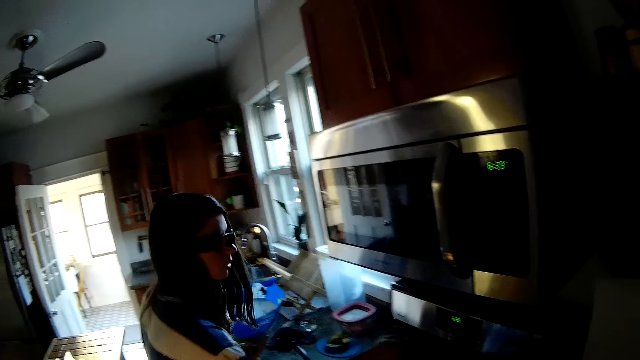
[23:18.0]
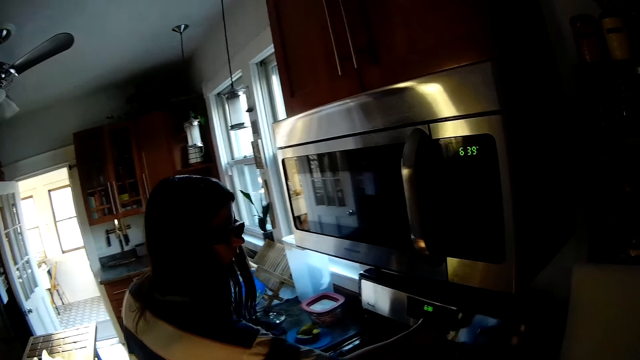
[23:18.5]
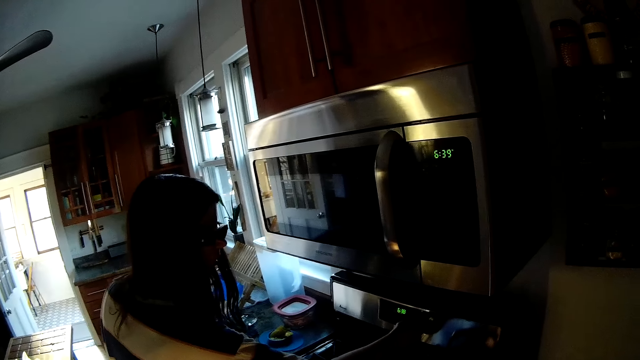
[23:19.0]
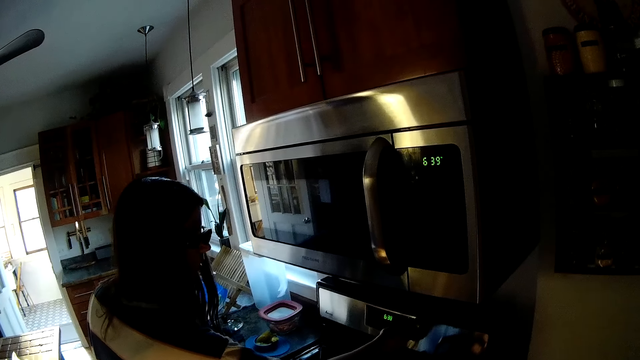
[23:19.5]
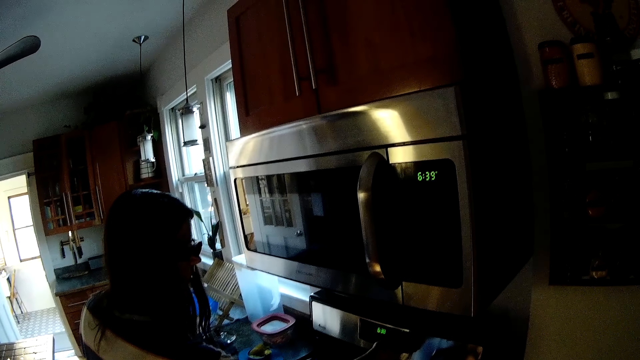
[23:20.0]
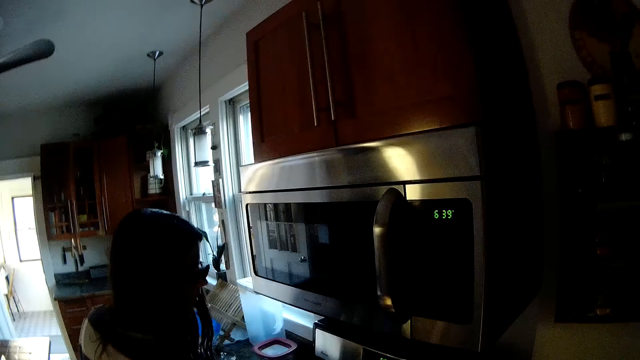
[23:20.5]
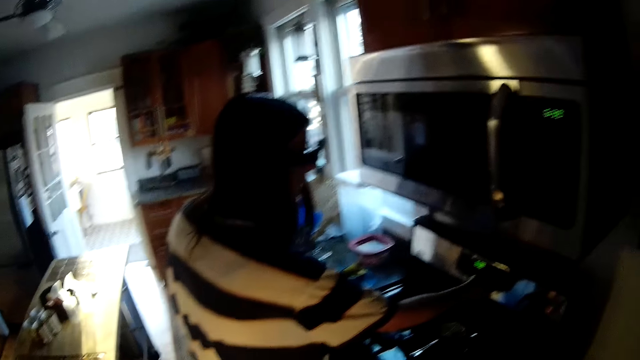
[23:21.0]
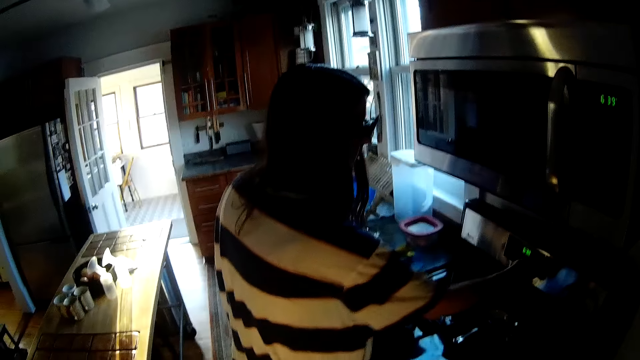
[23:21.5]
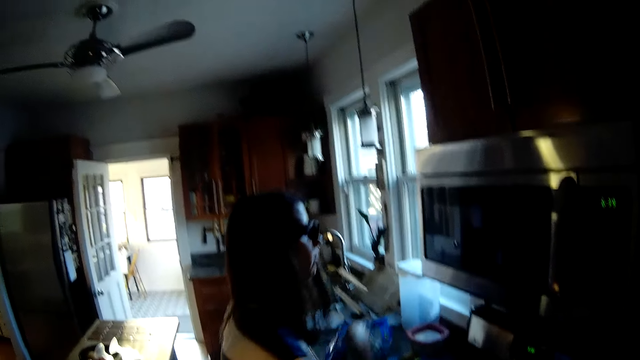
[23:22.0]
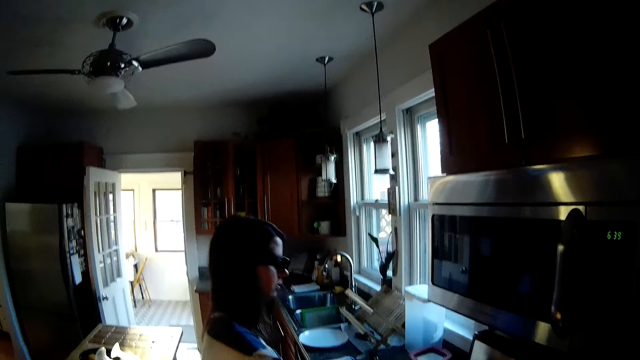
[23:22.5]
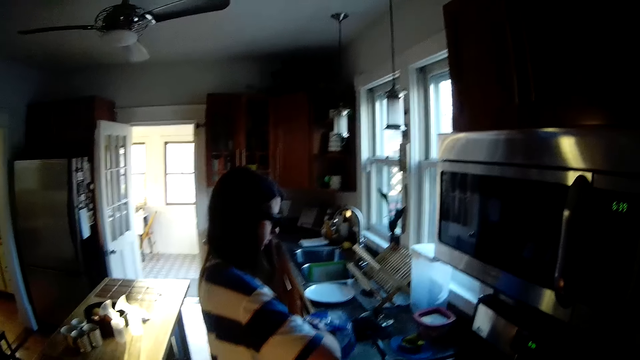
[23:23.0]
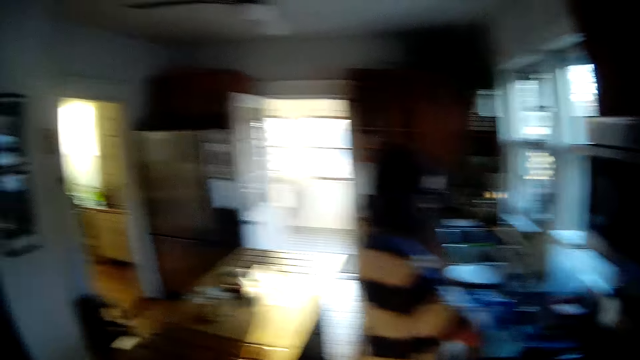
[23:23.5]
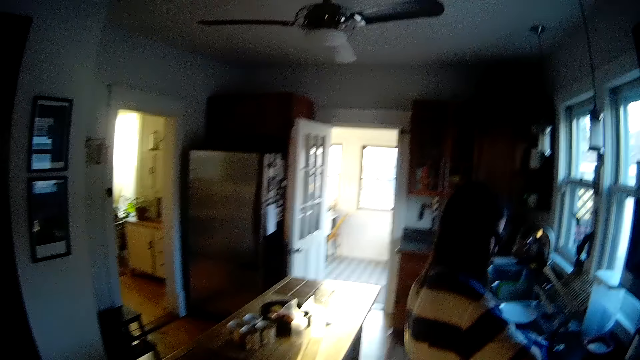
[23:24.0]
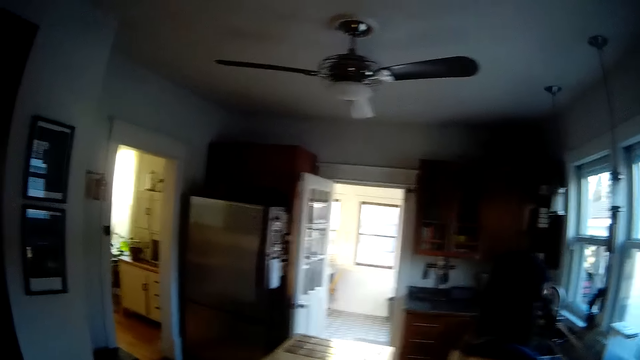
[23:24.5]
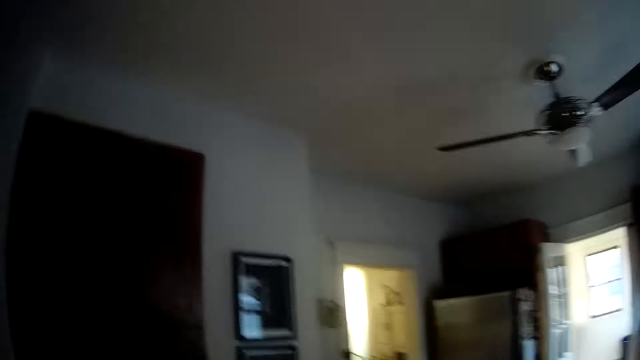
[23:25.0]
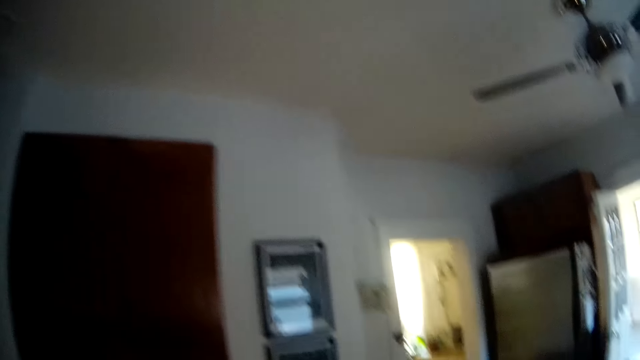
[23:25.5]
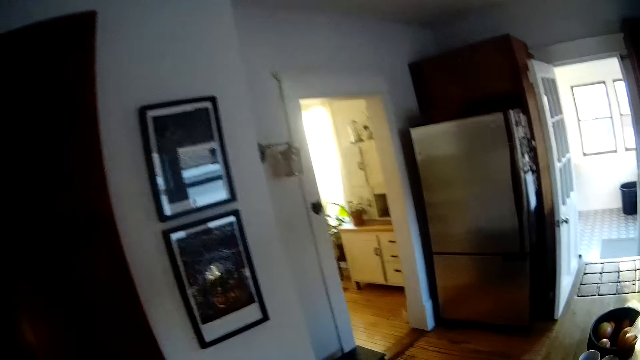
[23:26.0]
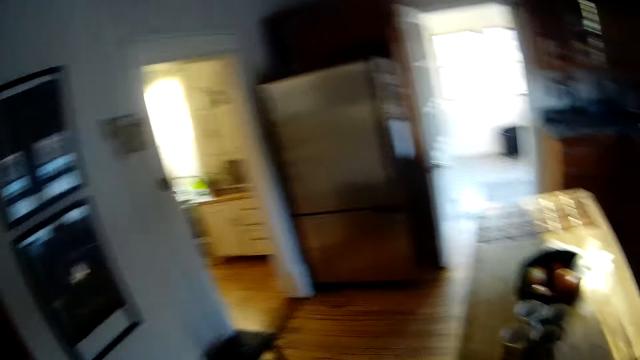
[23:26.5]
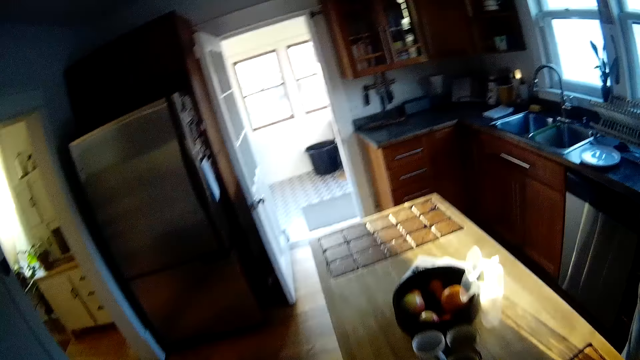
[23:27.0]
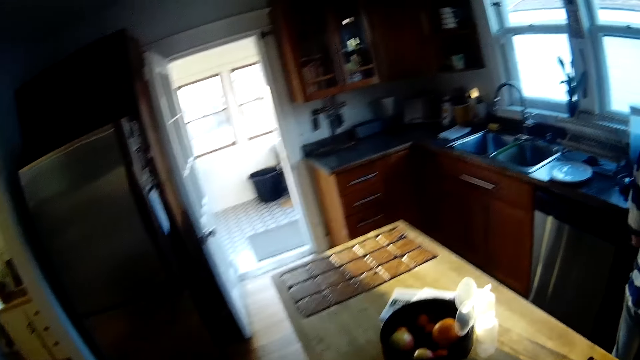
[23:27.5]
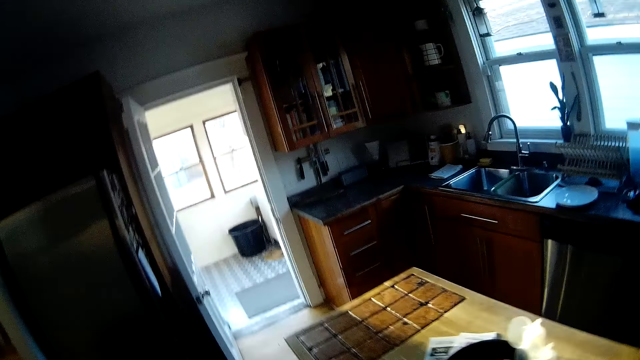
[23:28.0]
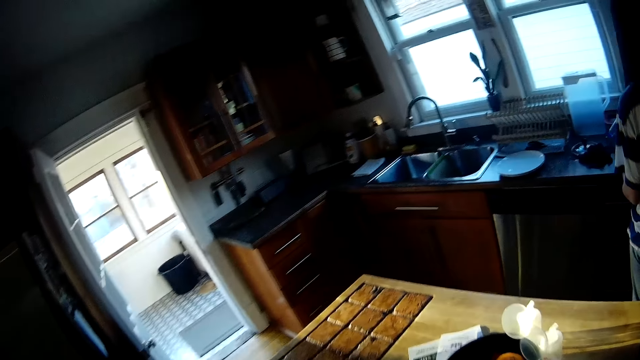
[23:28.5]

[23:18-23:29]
The woman turns down the heat of the cooker with her right hand. The woman picks some pieces of vegetable from the packet of vegetable with her right hand. The camera wearer looks at the door. They walk towards. They look at the counter.

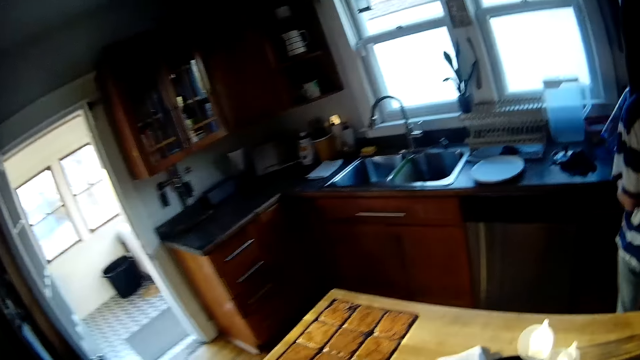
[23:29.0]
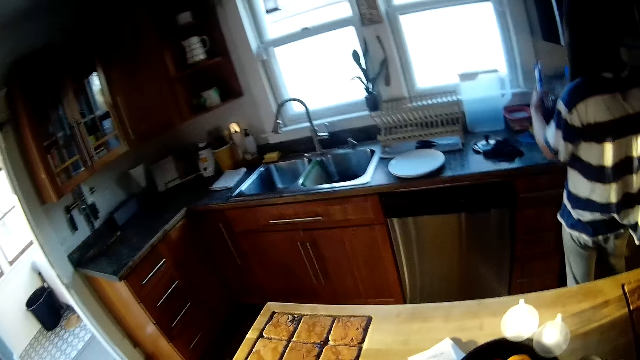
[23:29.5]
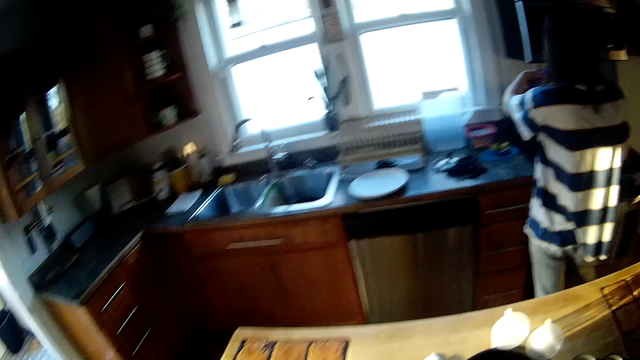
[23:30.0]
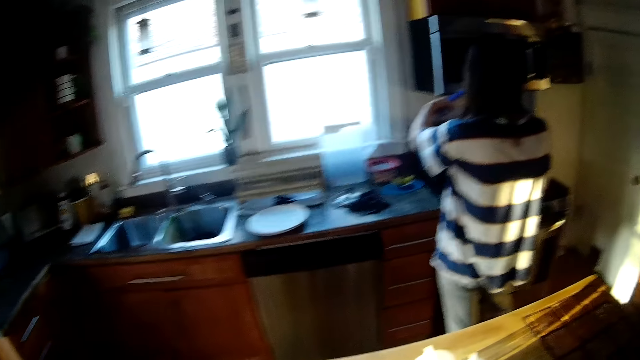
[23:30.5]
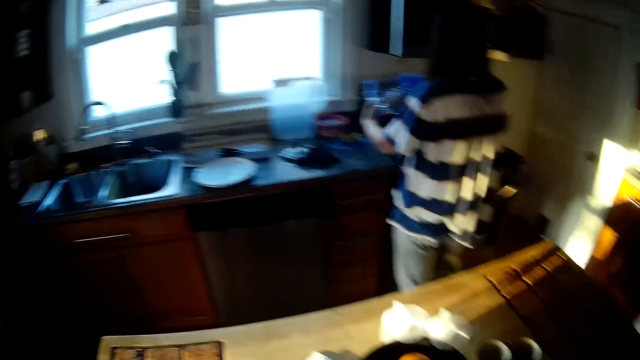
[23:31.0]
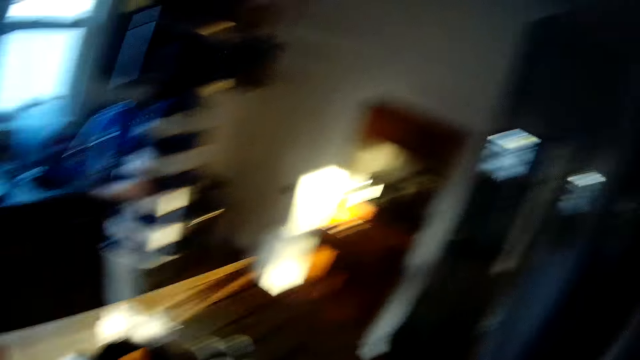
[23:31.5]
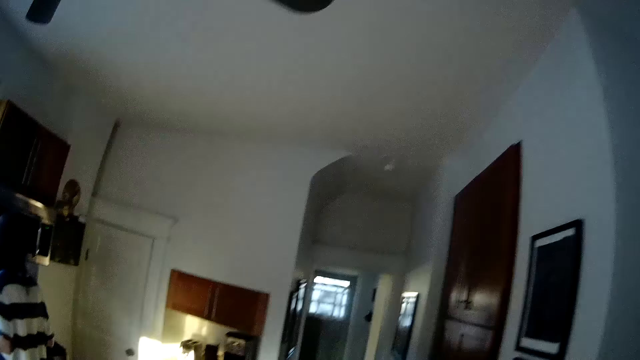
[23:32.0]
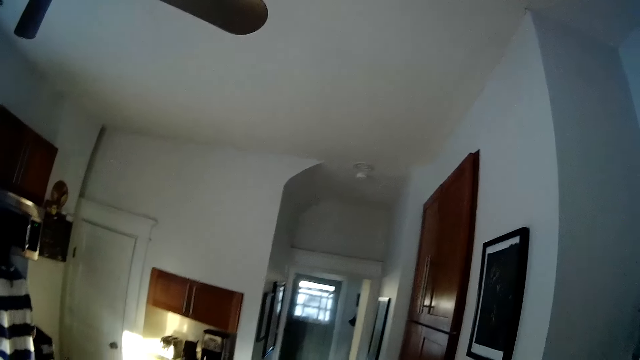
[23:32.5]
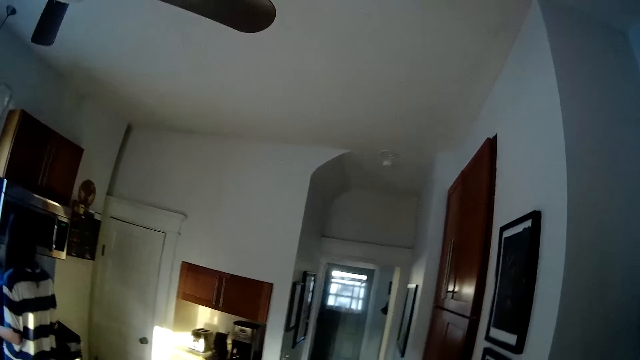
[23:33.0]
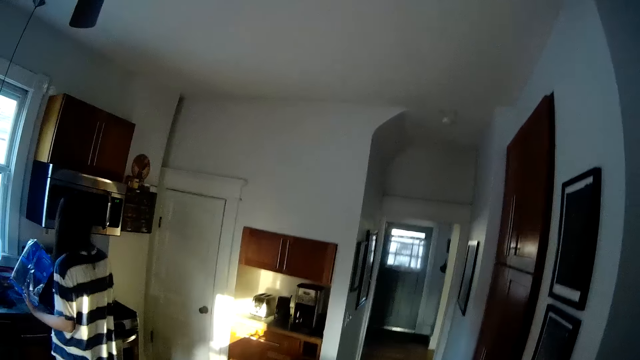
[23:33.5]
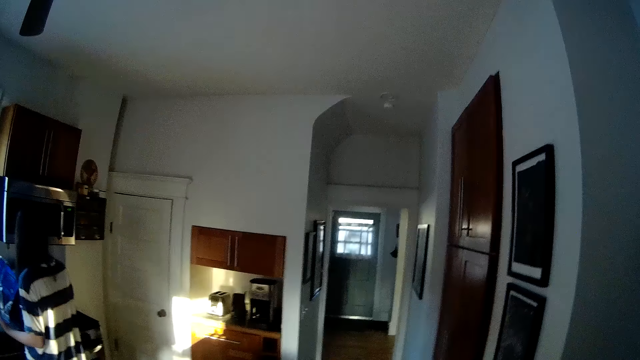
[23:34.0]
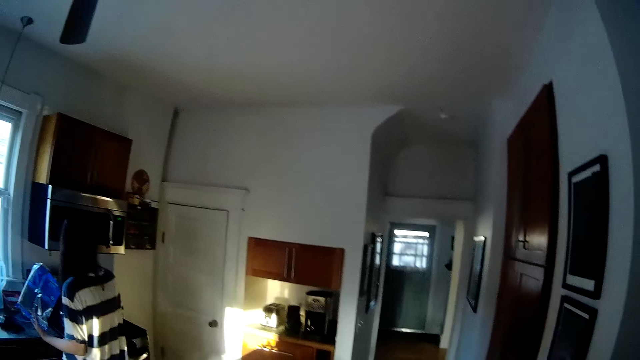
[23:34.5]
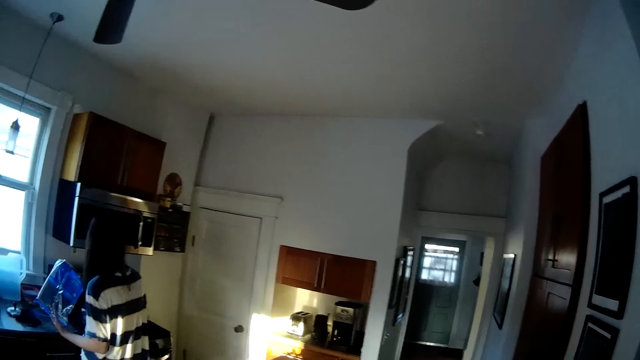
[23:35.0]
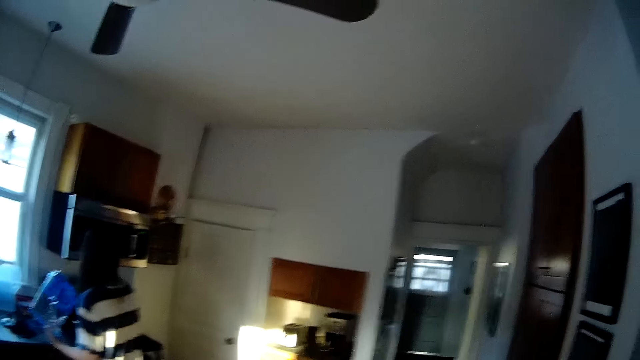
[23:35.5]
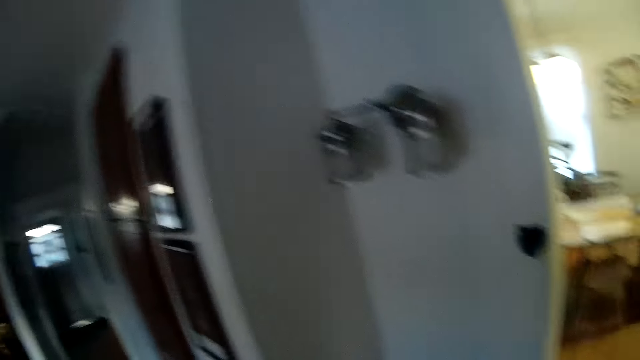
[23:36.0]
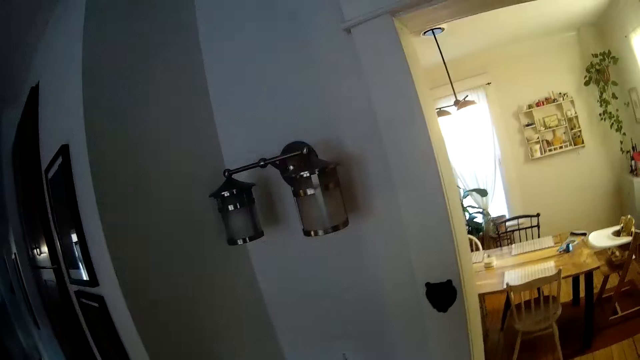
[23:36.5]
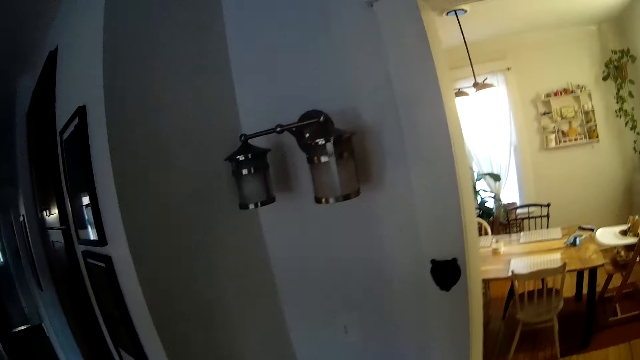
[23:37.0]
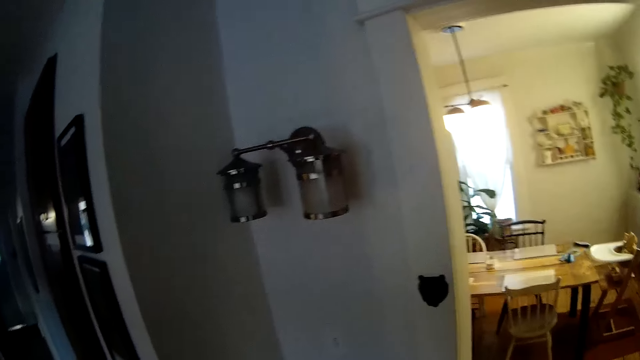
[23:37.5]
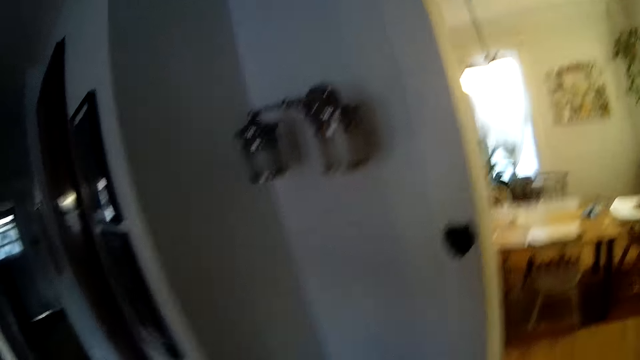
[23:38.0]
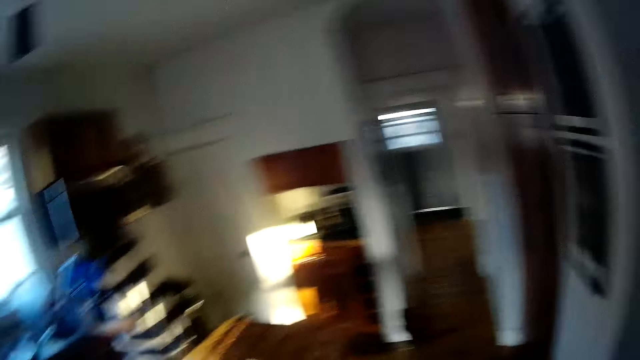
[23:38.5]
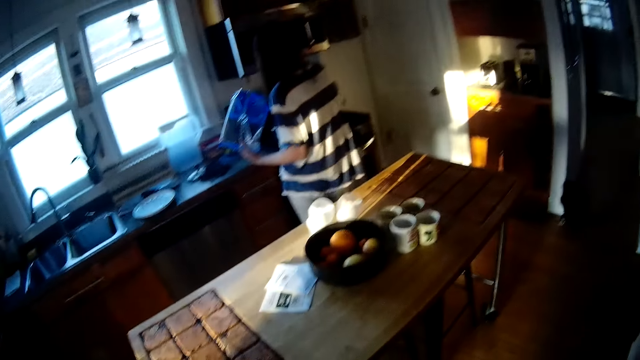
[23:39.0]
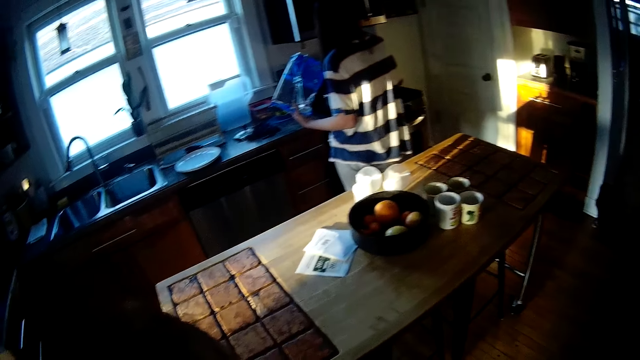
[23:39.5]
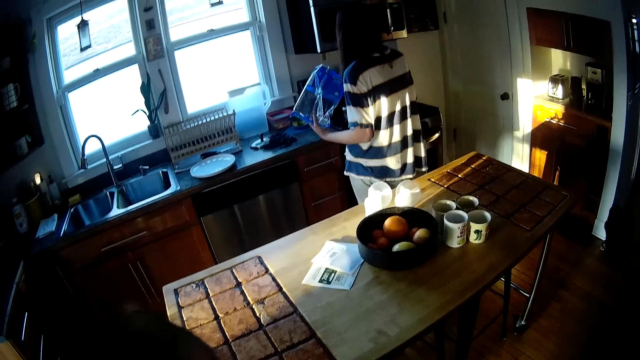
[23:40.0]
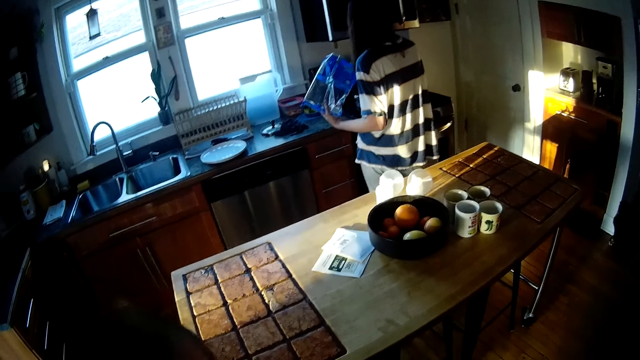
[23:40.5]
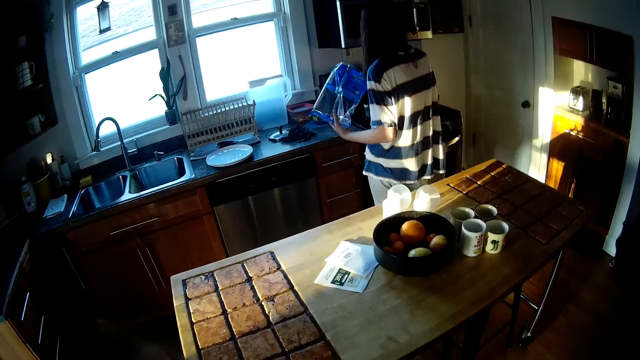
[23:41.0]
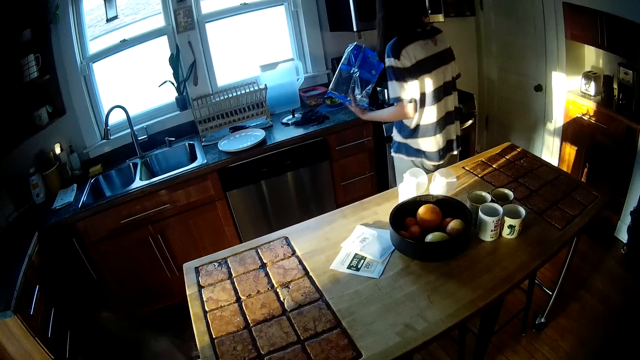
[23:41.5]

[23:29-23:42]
The woman pours vegetable from the packet of vegetable into the pot on the cooker with both hands. The camera wearer looks at the woman. They look at the roof. They look at the light lamps on the wall. They look at the woman again. They pick a baby from a chair with both hands.
